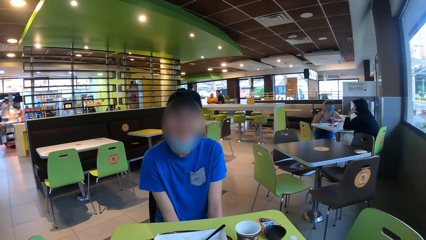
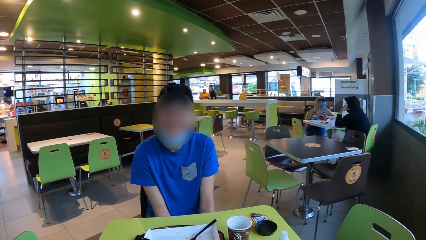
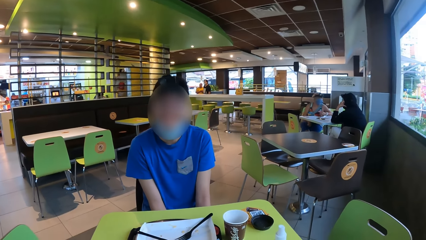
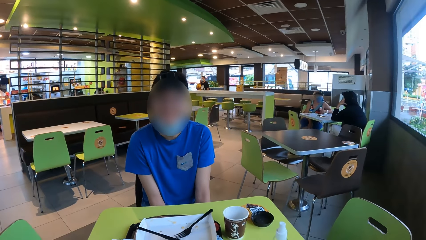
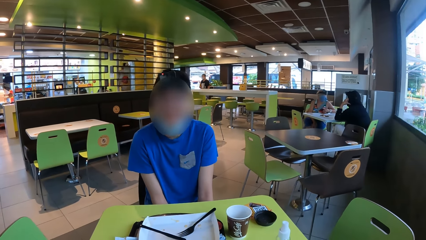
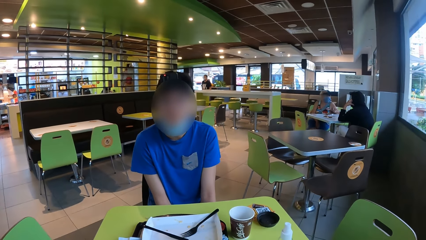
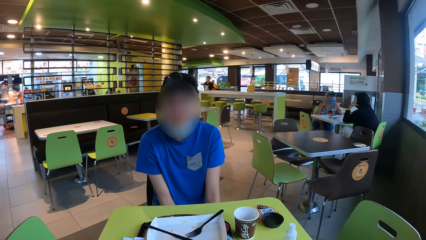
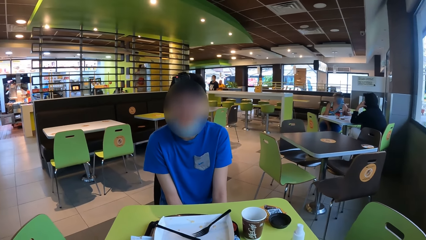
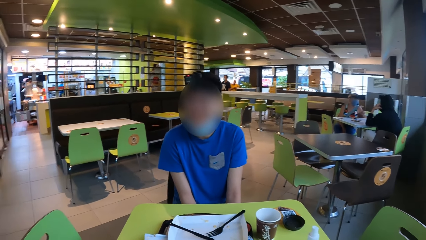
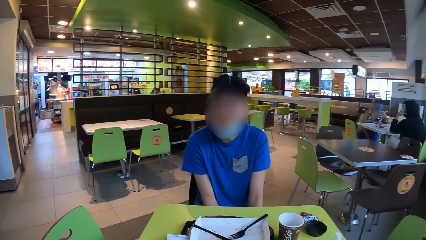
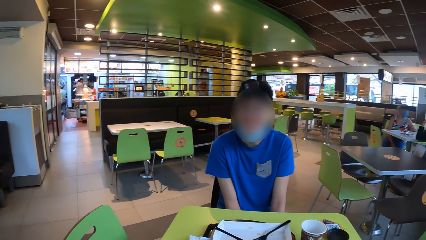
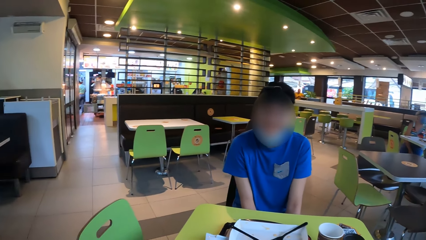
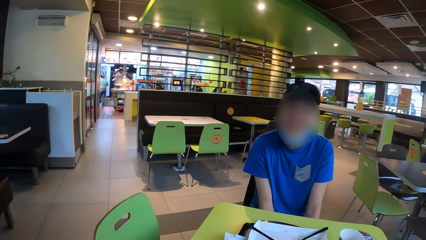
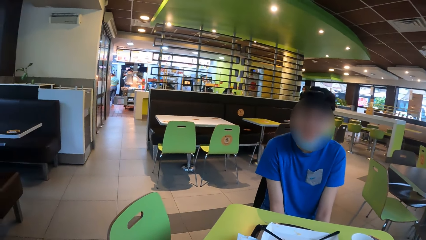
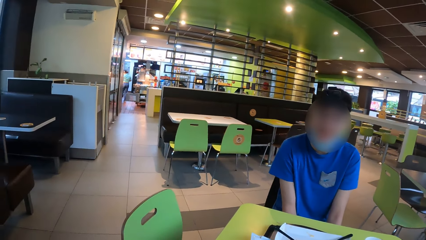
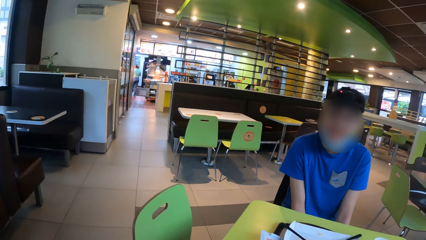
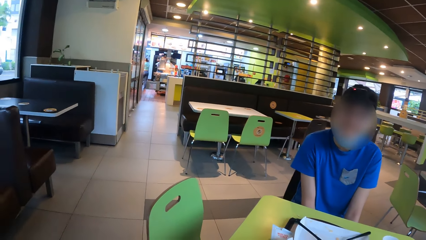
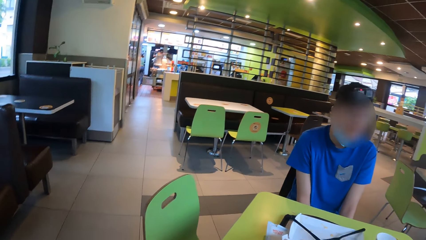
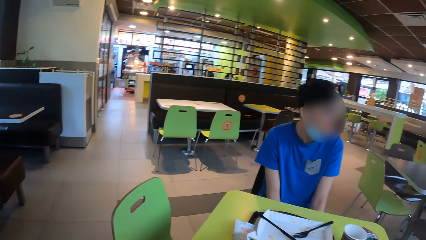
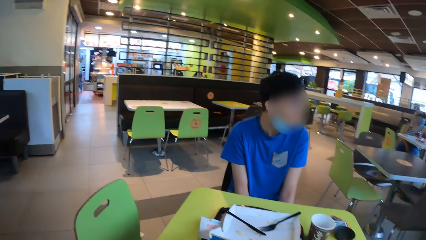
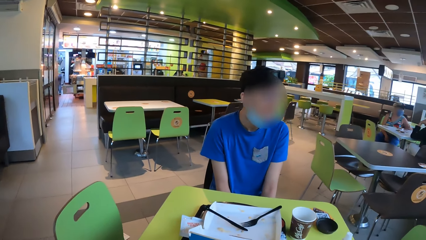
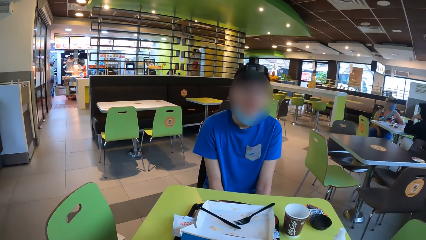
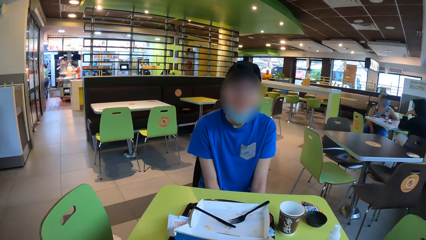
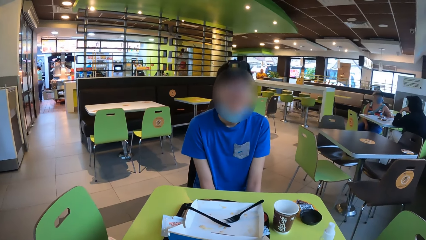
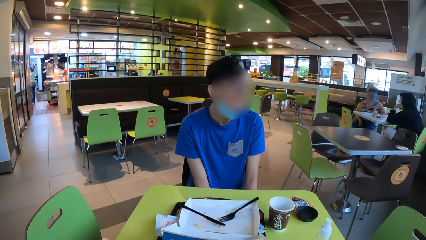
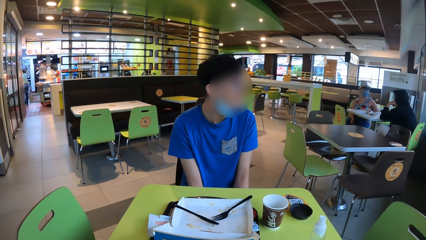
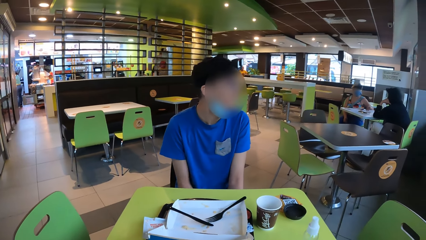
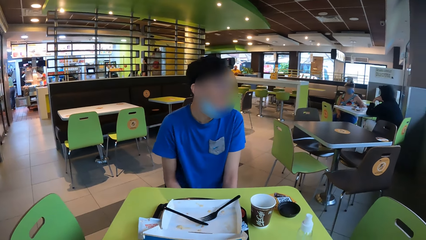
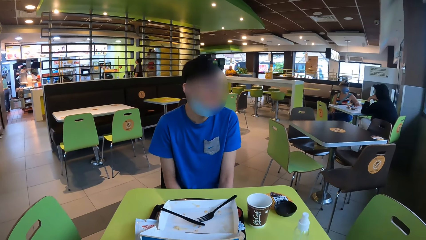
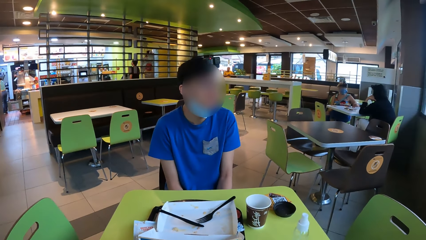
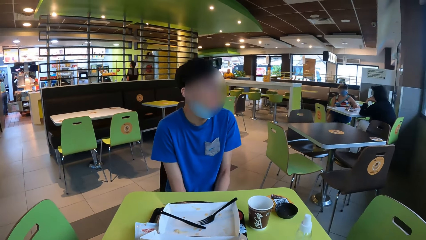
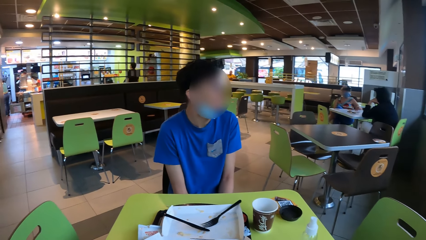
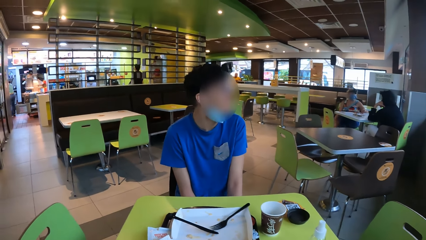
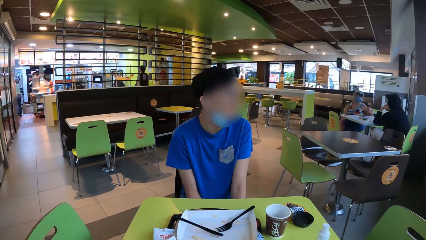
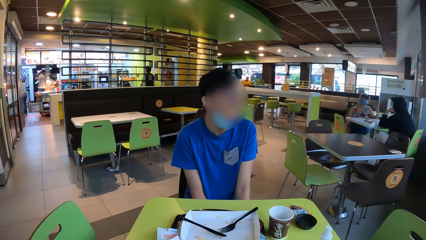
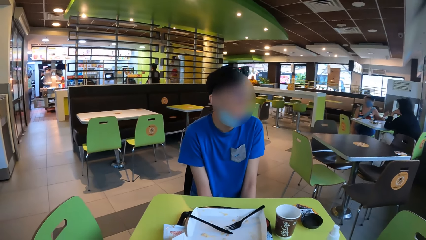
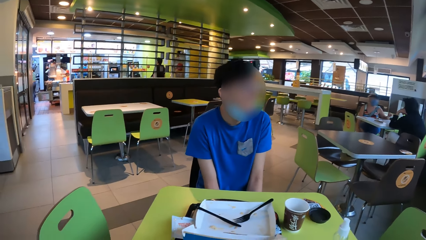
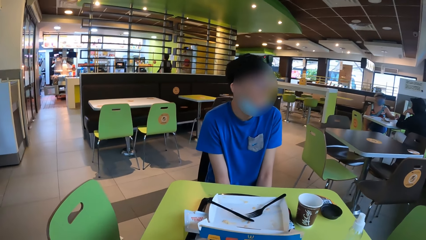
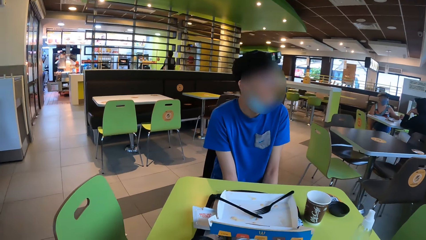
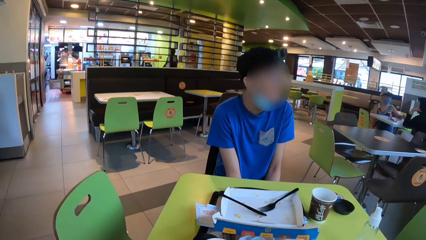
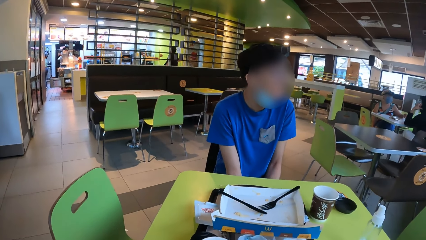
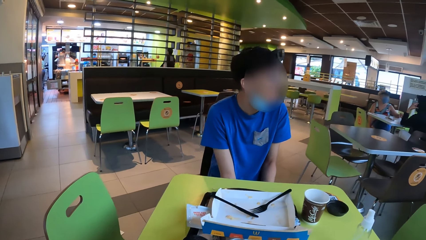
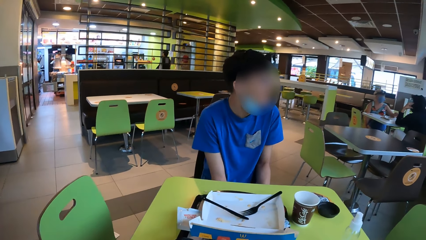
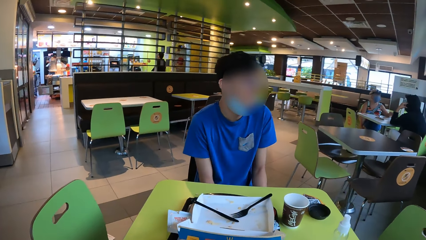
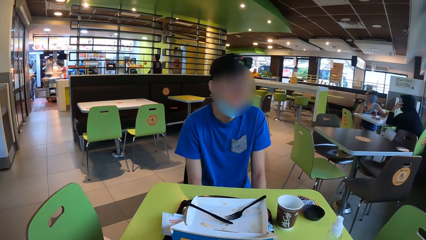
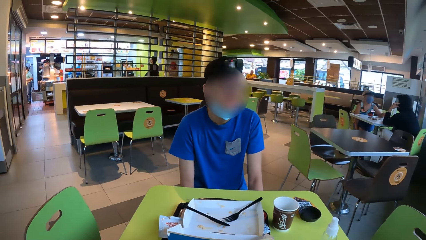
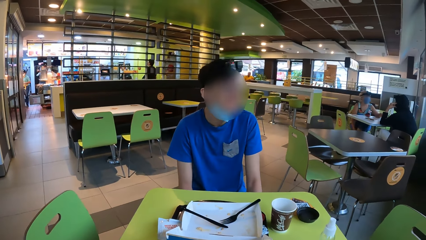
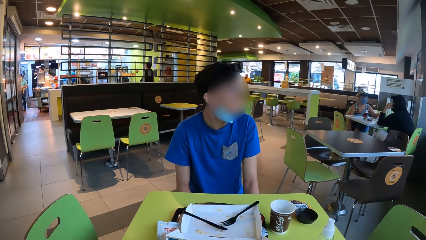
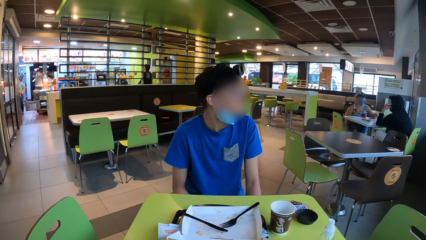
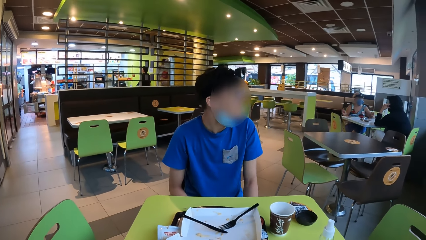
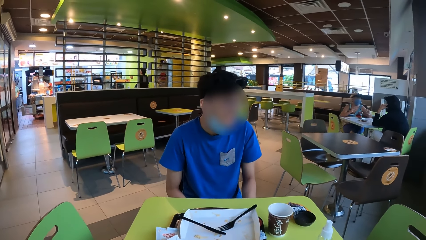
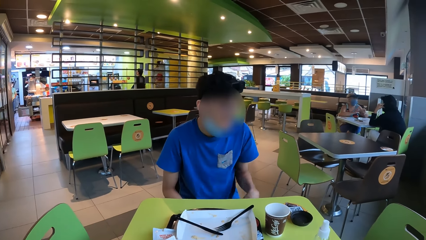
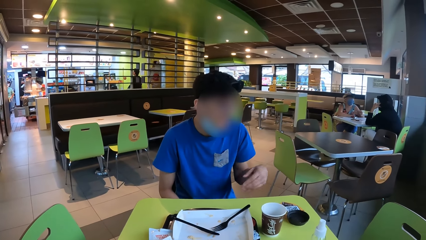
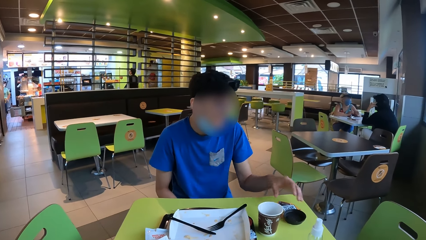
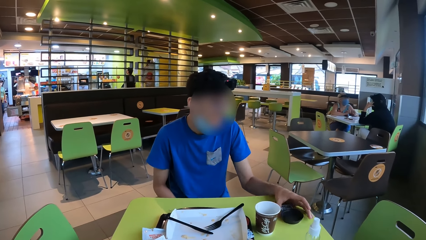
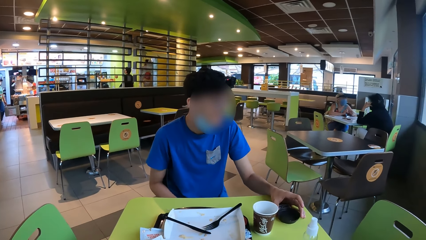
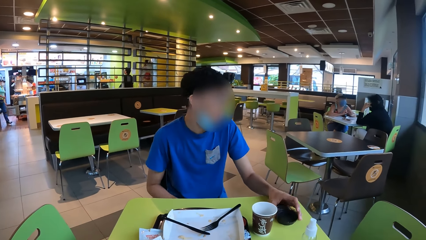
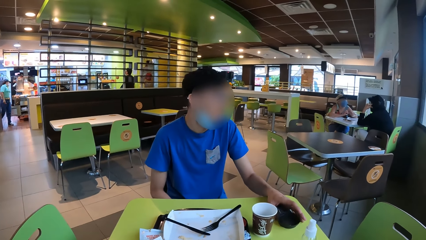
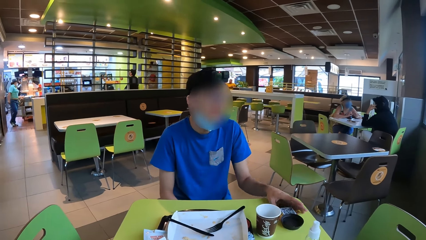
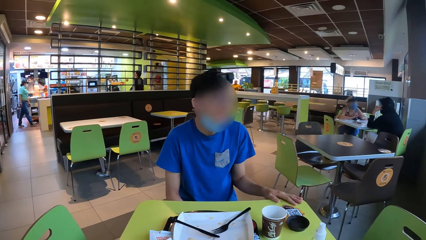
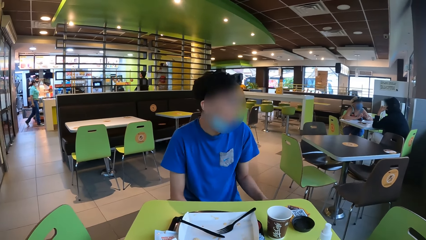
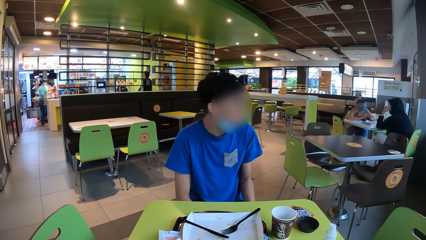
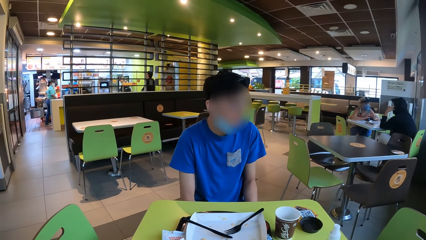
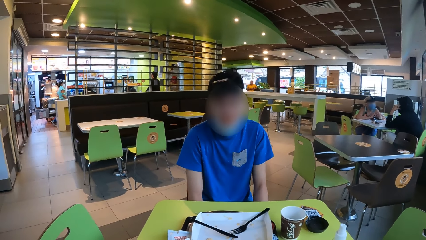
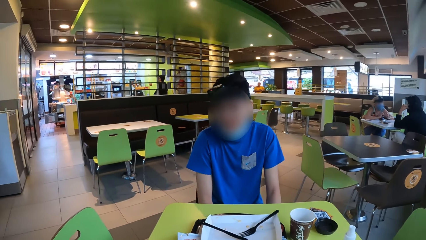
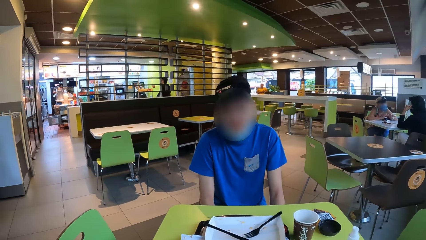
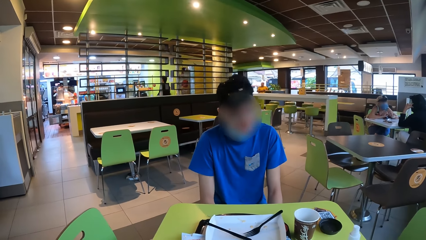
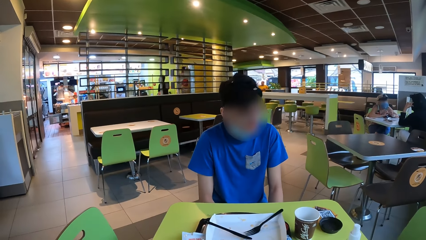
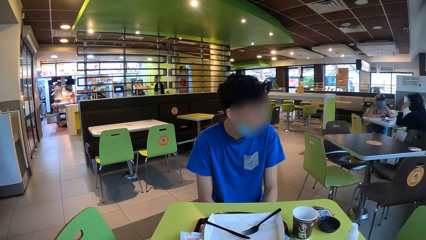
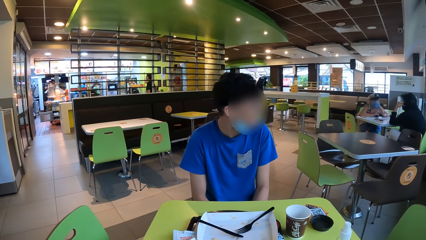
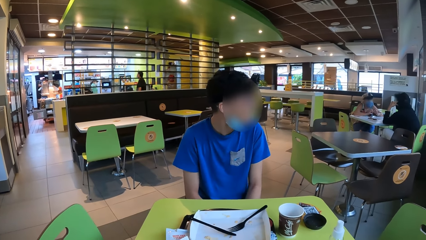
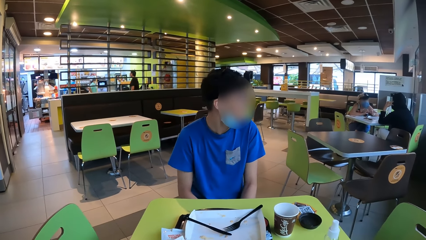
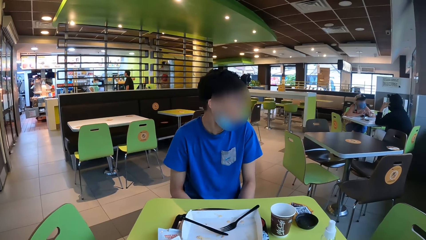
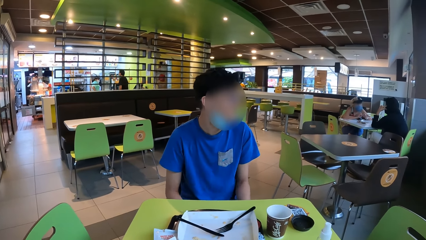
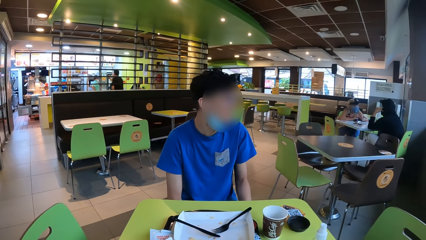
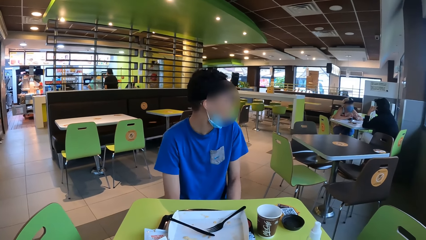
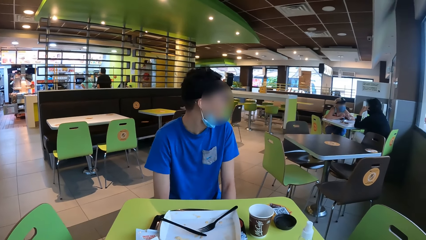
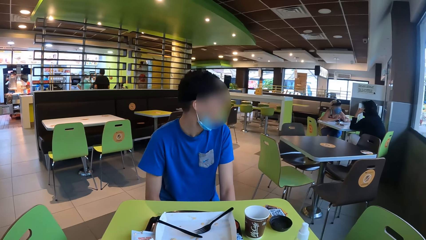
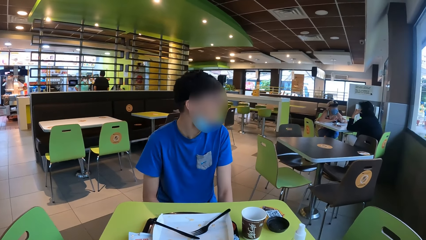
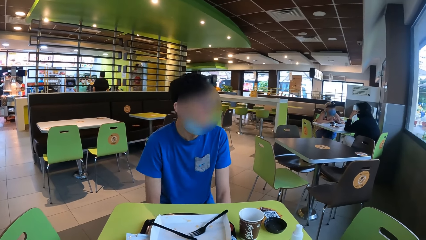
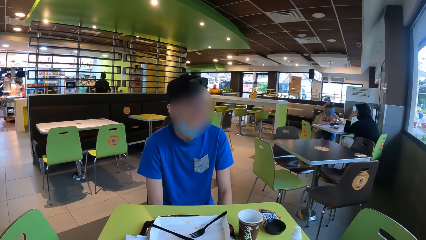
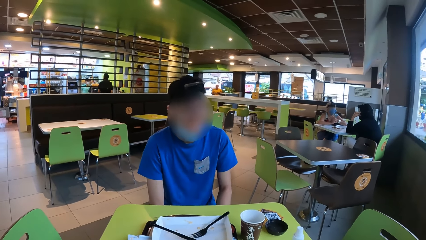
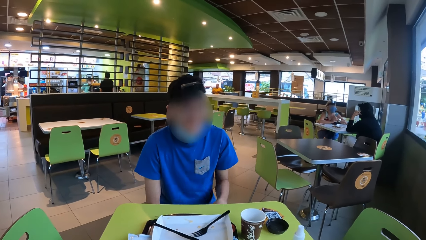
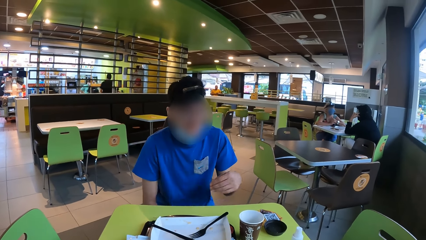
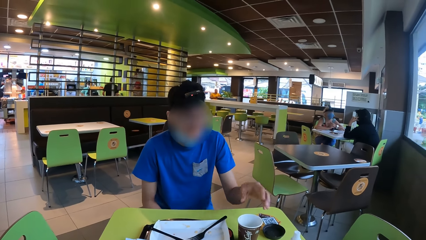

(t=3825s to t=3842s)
A man moves the head. The man holds the paper cup lid on the table. The camera wearer interacts with the man. The man releases the paper cup lid on the table. The camera wearer interacts with the man again. The man touches the phone with the right hand. The camera wearer interacts with the man again. The man moves the head.
